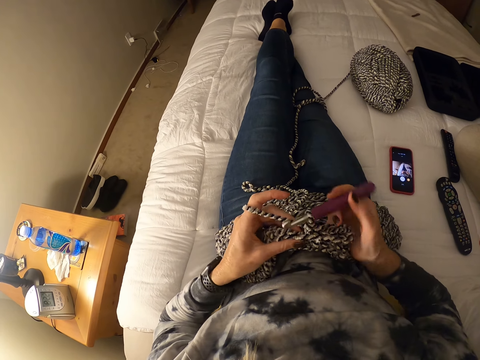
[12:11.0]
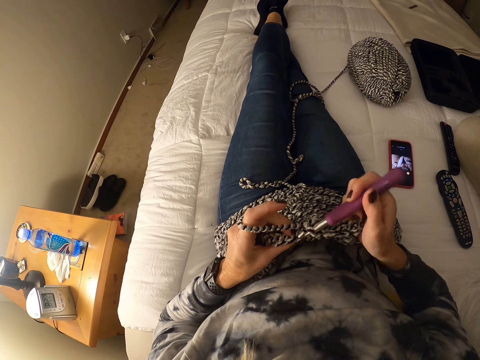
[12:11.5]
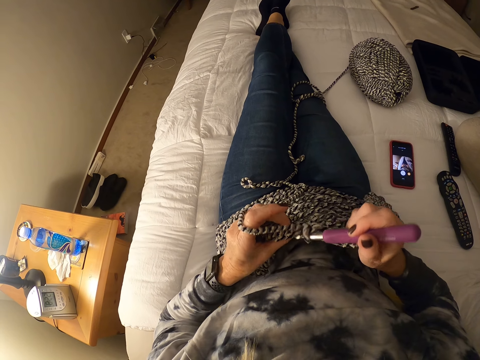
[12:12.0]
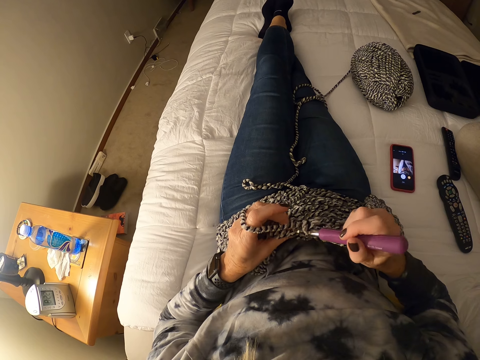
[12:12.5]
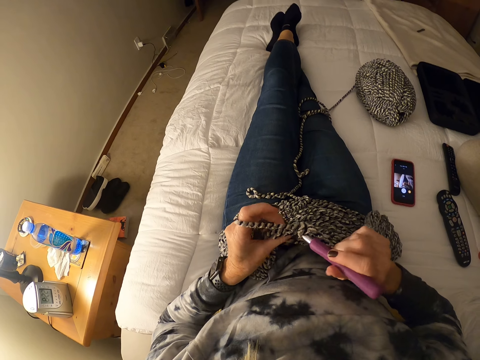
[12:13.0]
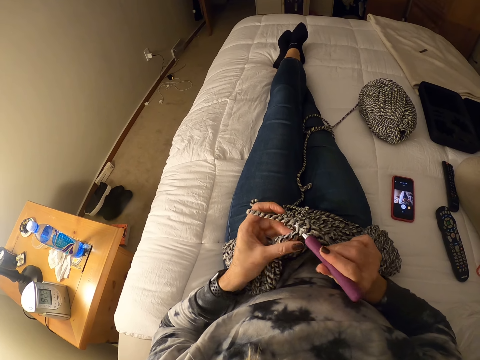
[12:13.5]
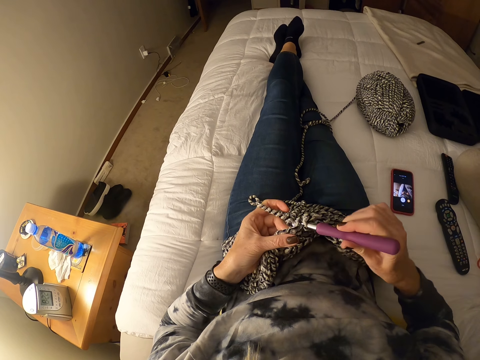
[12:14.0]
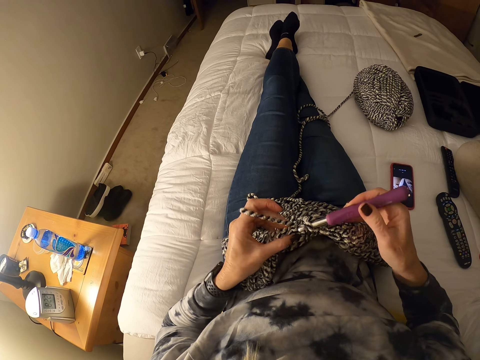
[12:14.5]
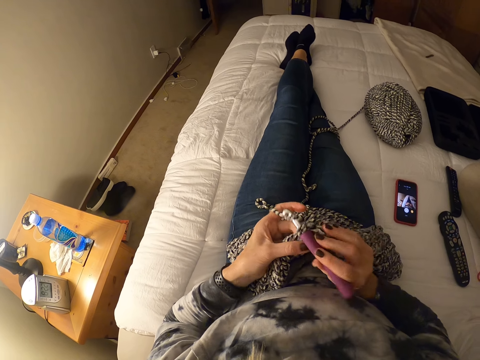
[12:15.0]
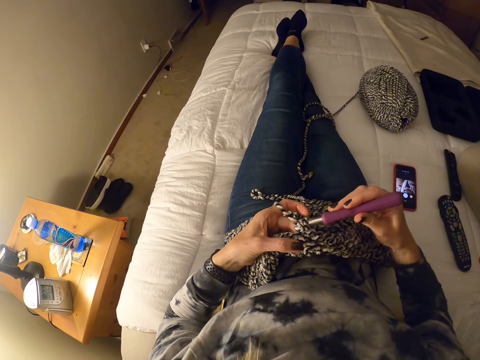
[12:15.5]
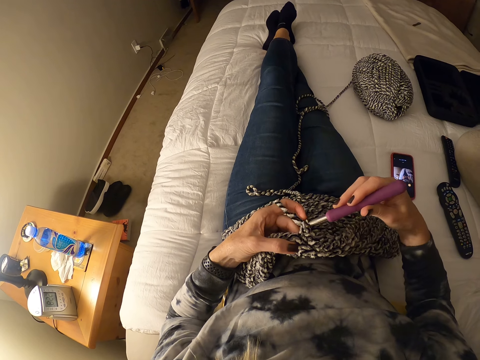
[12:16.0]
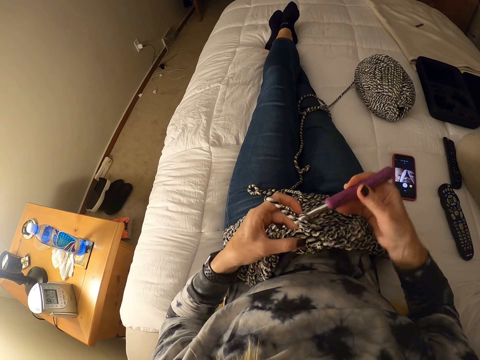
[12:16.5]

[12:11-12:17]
The camera wearer crochets with yarn.

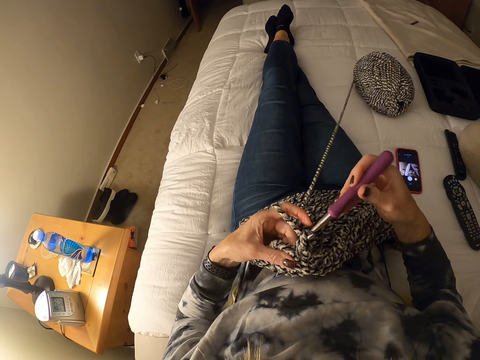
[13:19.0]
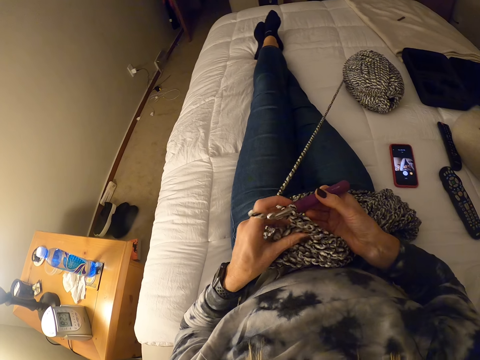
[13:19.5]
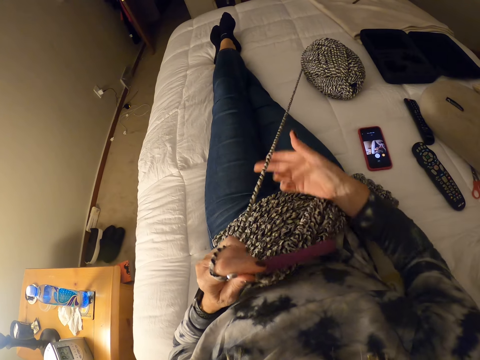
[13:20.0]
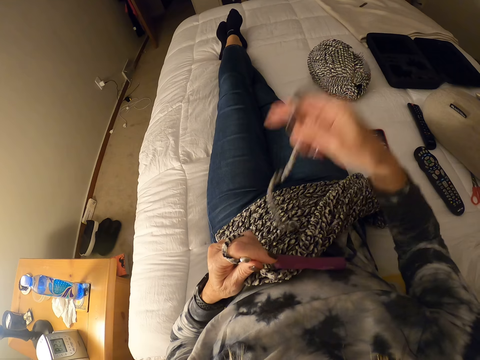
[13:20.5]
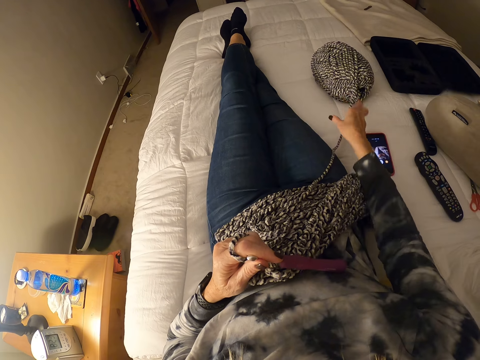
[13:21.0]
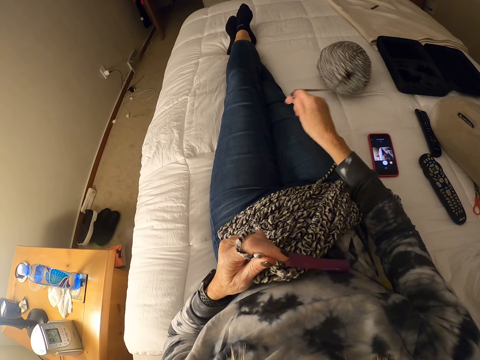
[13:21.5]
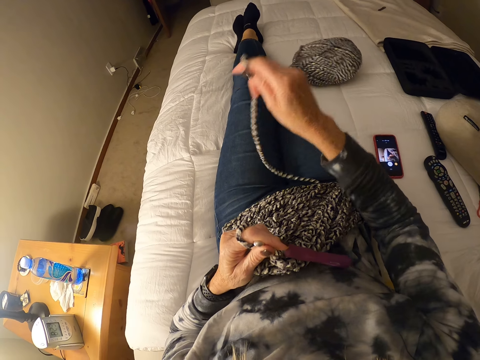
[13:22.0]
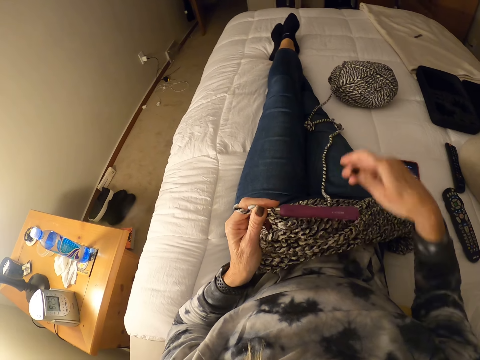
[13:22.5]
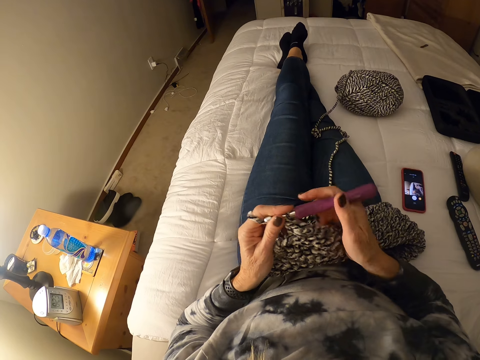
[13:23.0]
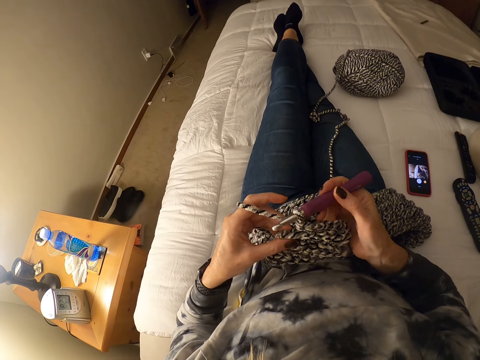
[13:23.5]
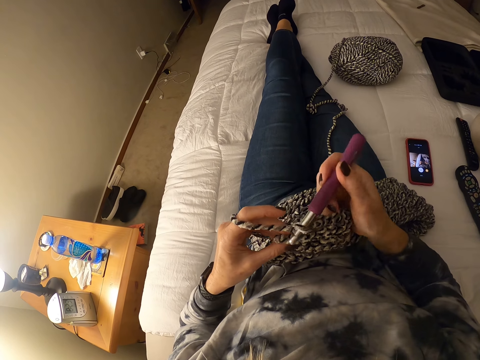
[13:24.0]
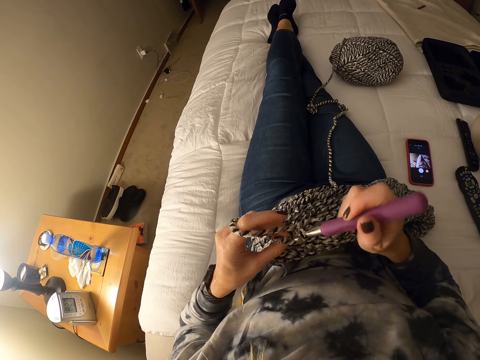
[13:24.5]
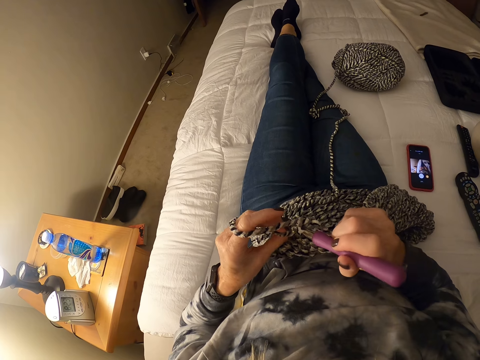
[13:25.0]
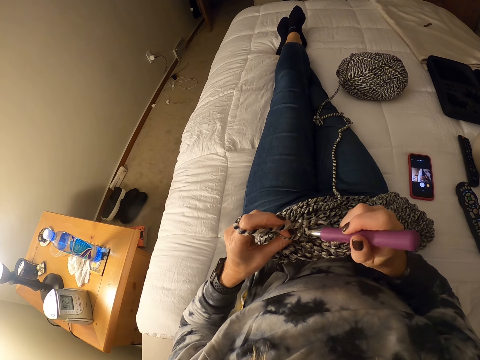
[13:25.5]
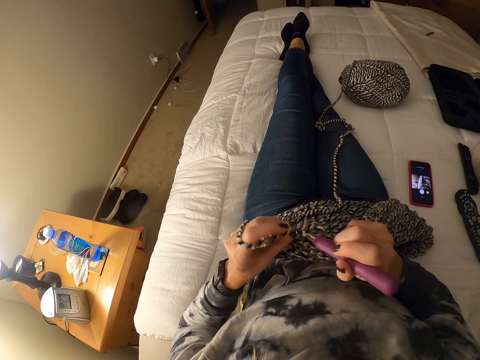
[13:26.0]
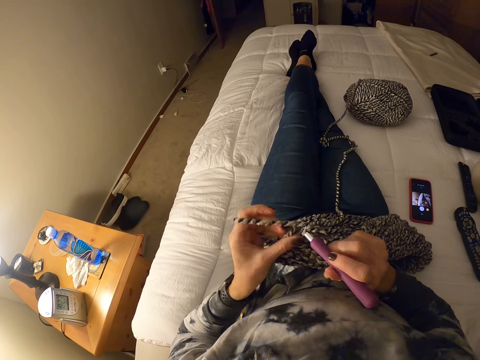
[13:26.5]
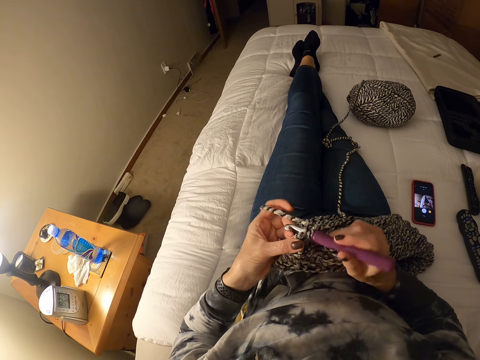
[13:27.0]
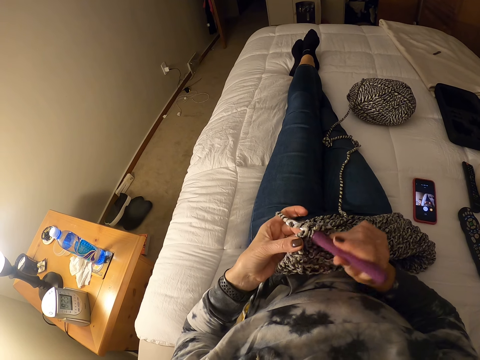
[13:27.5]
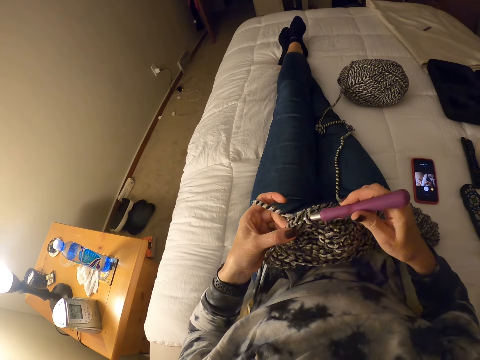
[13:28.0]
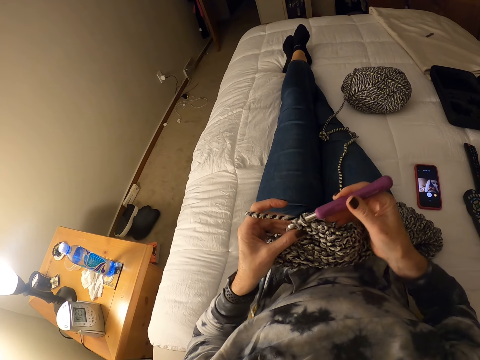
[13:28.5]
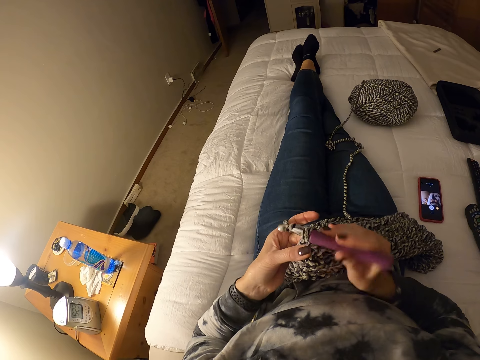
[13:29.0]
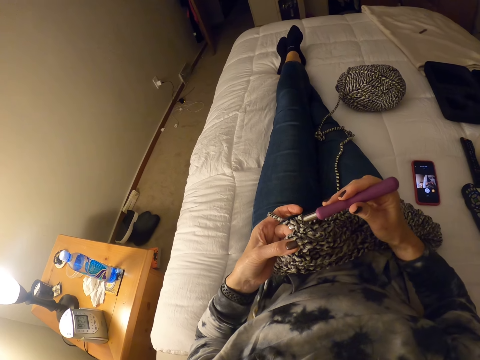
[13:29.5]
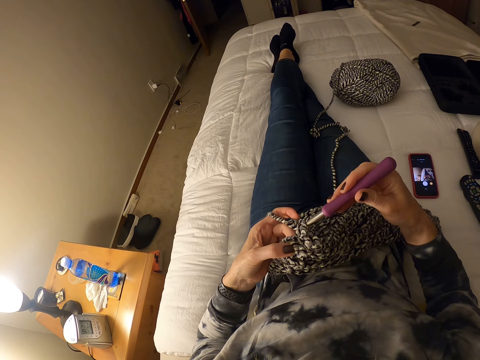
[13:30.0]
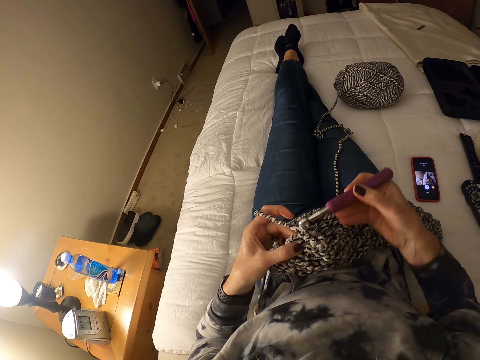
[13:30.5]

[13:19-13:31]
The camera wearer pulls at yarn with her right hand. She straightens a thread. She crochets with the yarn.

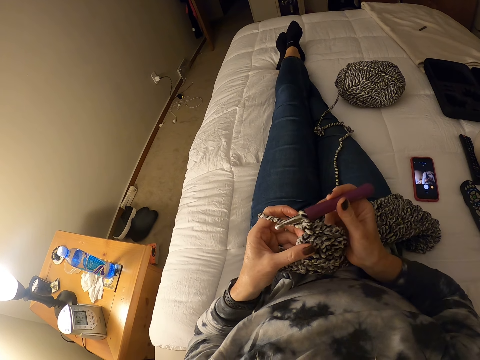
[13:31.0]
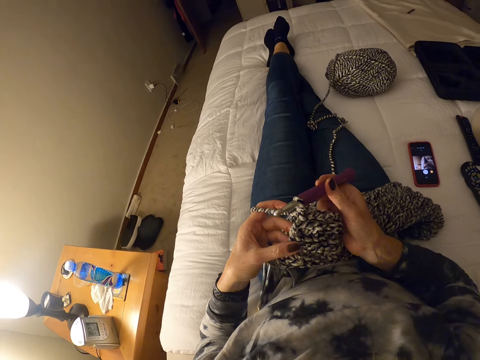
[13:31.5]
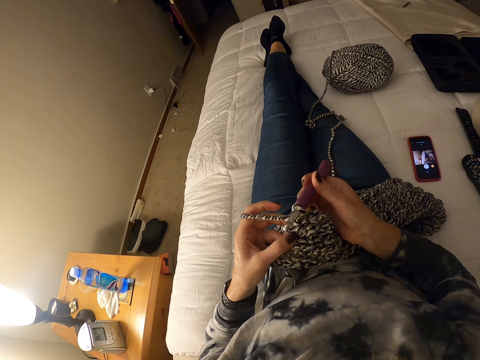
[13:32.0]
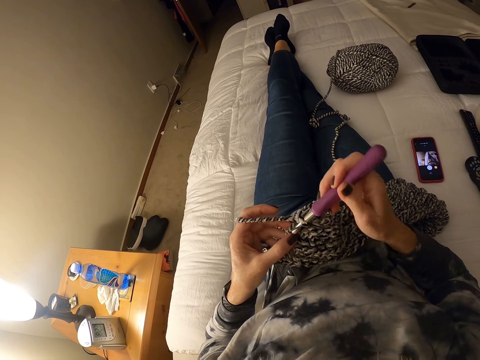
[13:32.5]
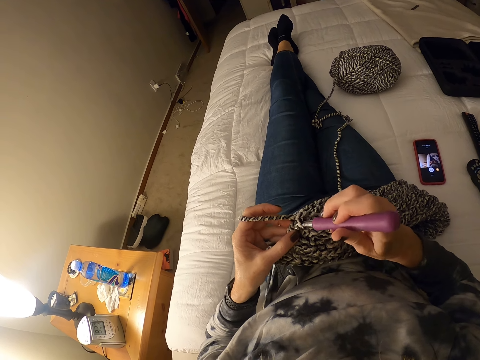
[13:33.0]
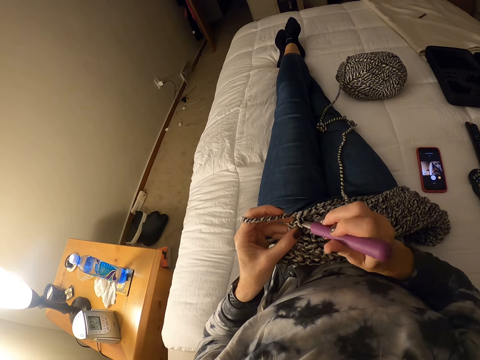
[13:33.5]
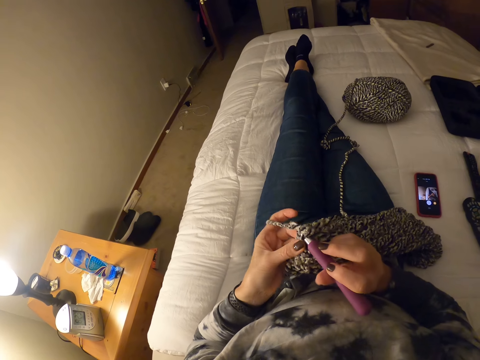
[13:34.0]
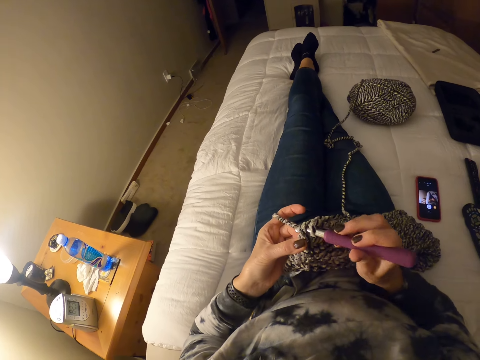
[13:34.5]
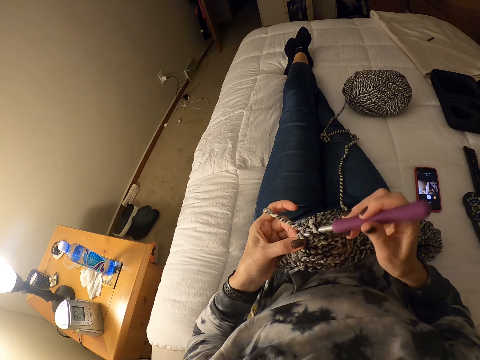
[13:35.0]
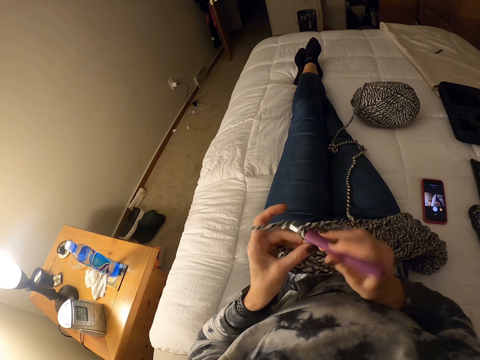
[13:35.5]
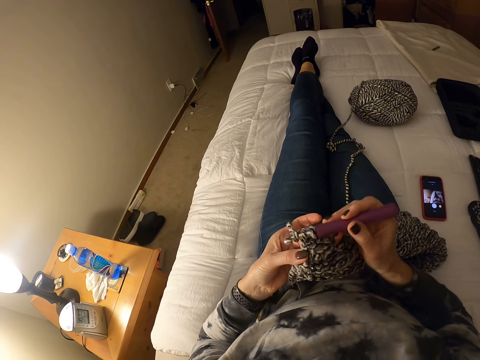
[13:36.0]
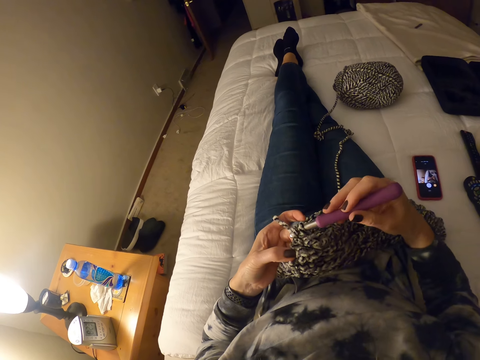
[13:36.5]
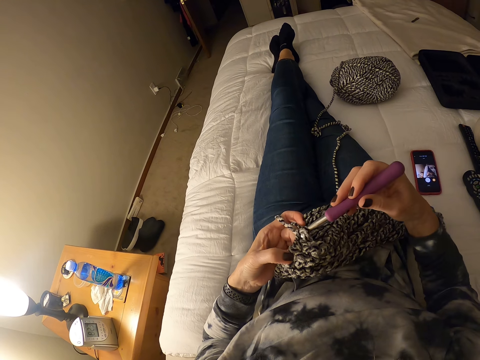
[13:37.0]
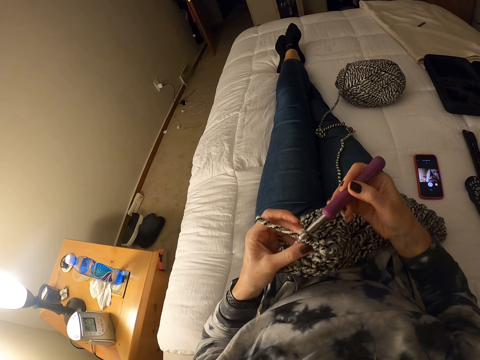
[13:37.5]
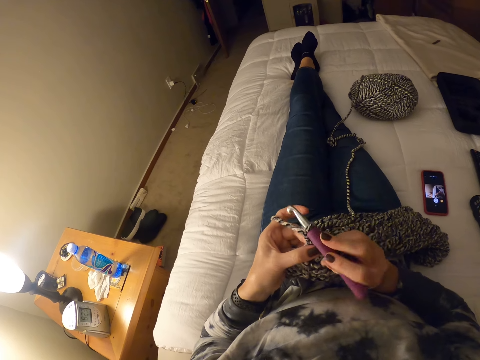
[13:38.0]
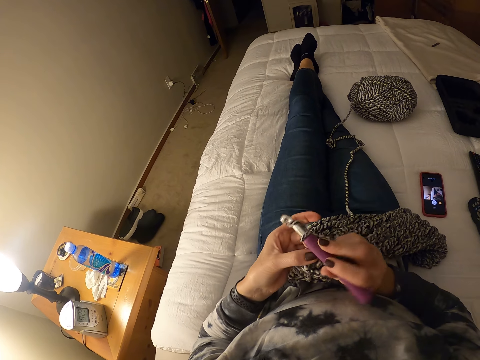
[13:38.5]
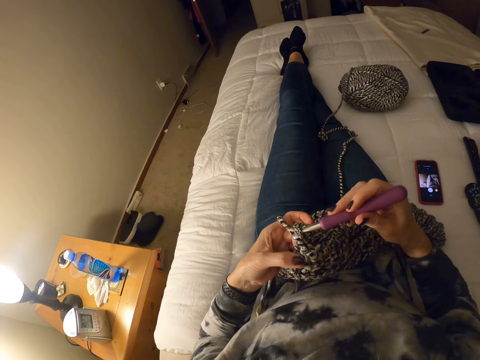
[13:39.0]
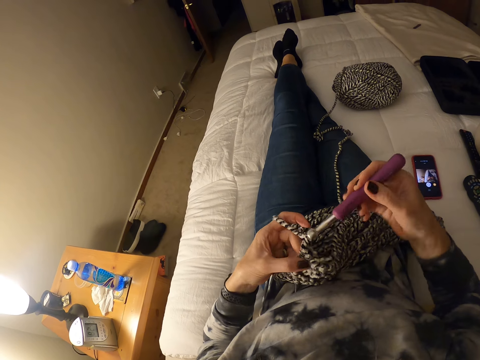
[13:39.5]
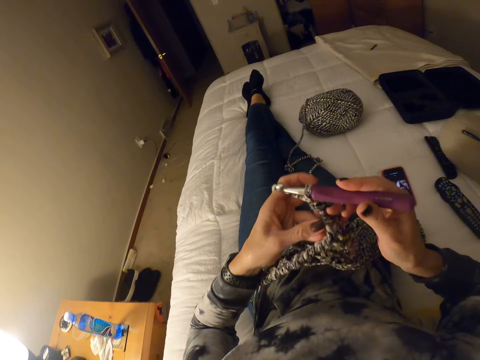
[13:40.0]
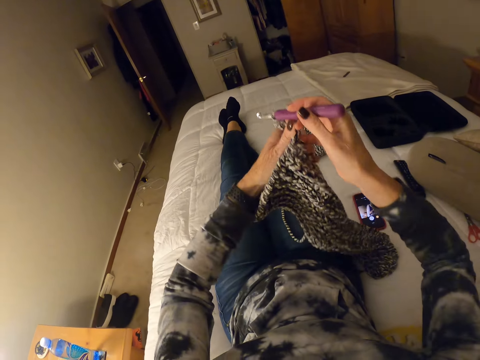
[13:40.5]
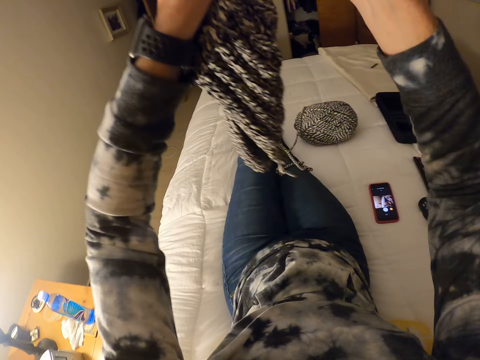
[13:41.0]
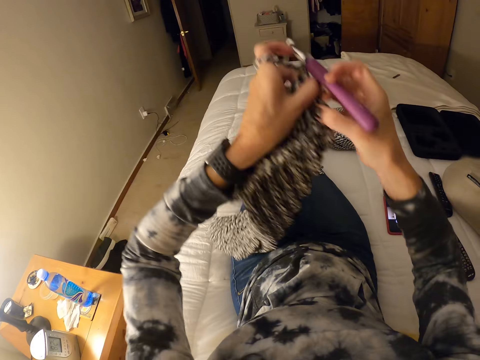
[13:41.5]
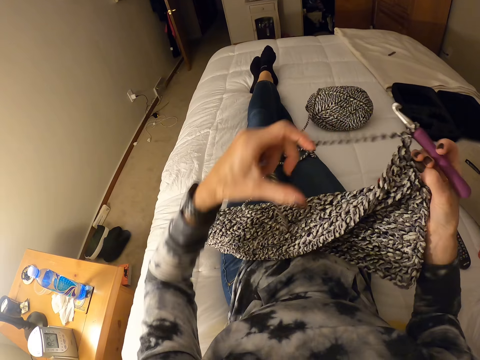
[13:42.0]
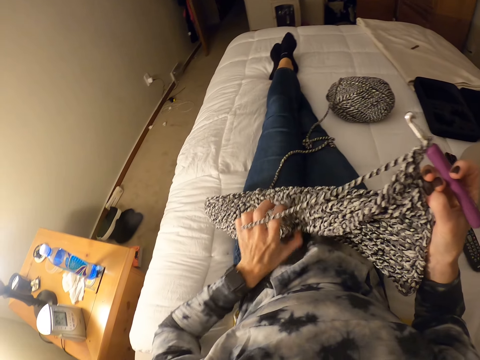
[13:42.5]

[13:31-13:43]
The camera wearer holds up a fabric. They reposition the crochet and put down the fabric.
